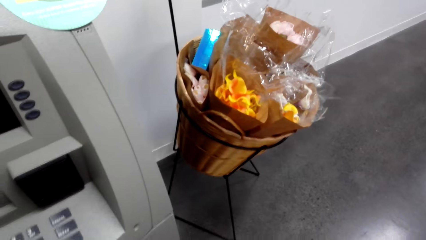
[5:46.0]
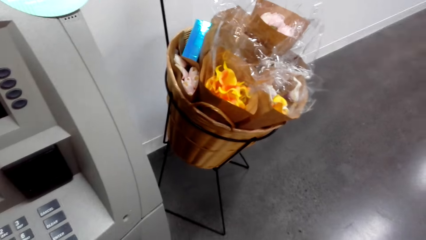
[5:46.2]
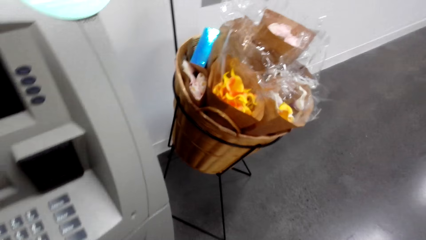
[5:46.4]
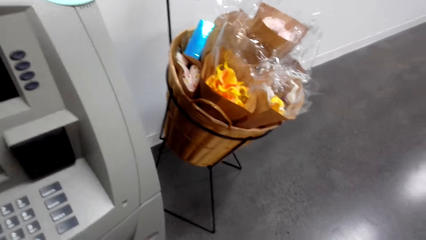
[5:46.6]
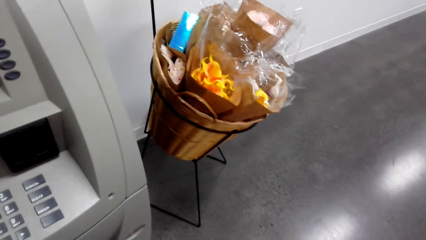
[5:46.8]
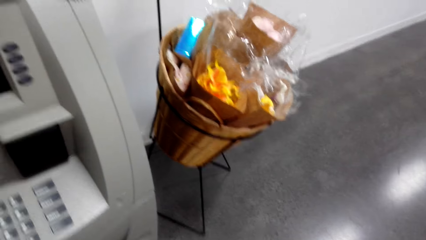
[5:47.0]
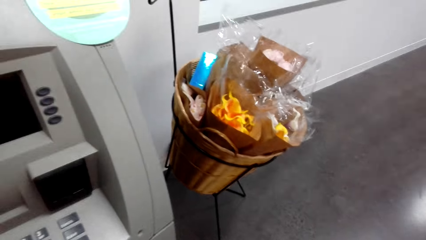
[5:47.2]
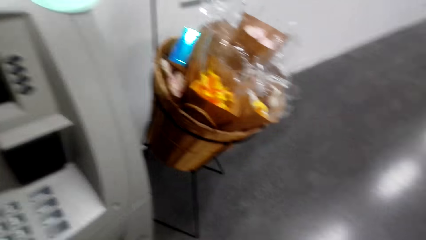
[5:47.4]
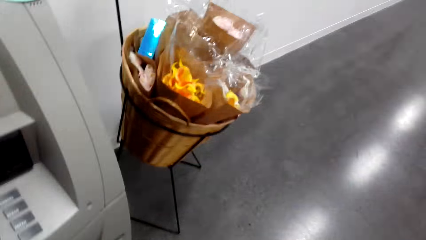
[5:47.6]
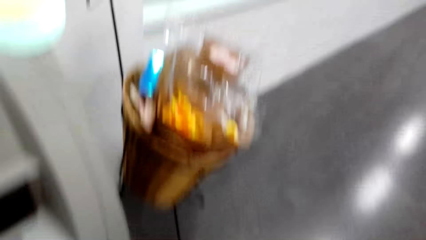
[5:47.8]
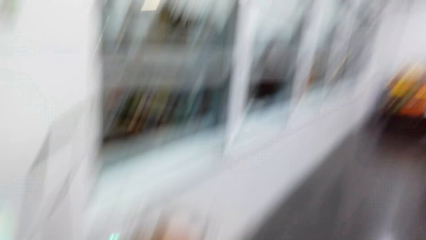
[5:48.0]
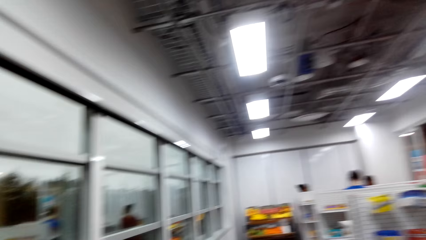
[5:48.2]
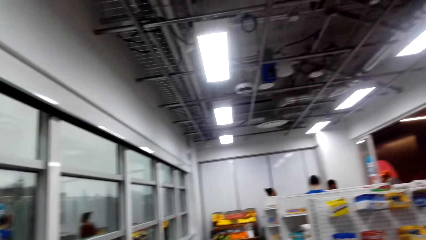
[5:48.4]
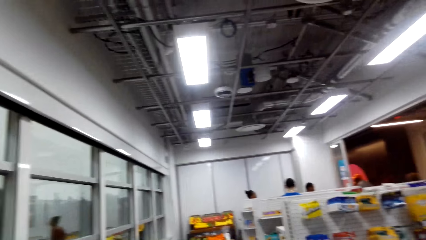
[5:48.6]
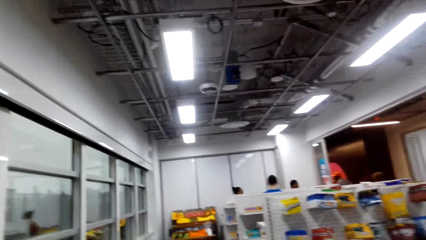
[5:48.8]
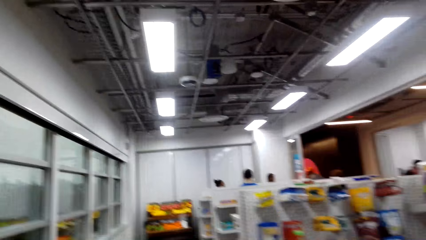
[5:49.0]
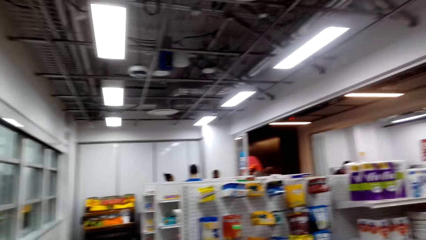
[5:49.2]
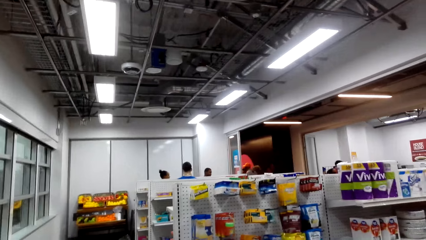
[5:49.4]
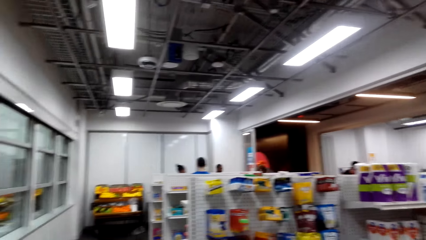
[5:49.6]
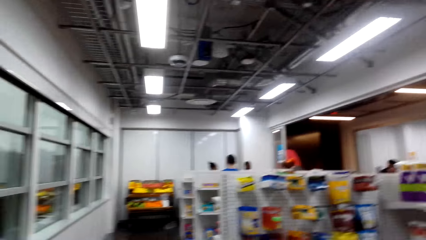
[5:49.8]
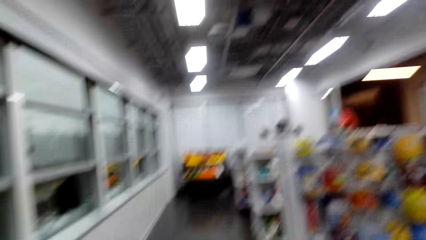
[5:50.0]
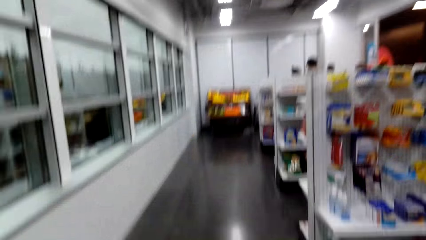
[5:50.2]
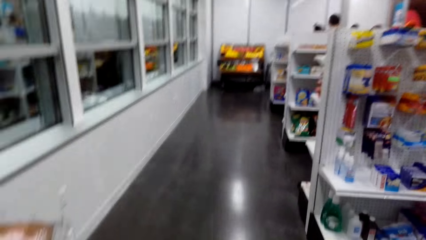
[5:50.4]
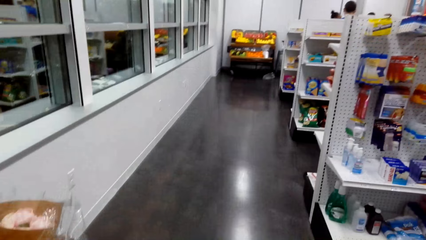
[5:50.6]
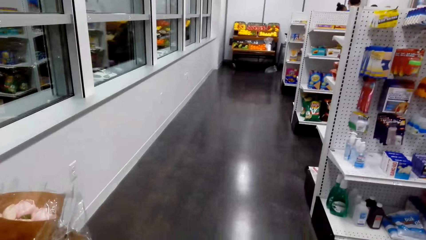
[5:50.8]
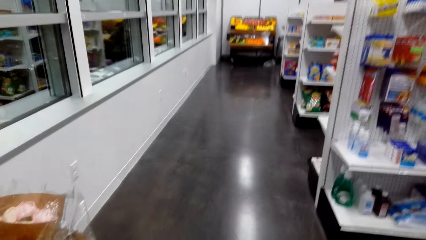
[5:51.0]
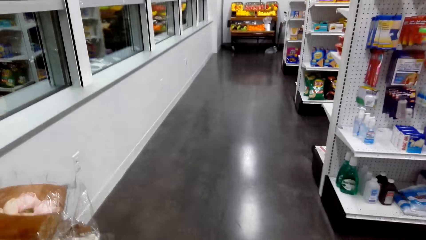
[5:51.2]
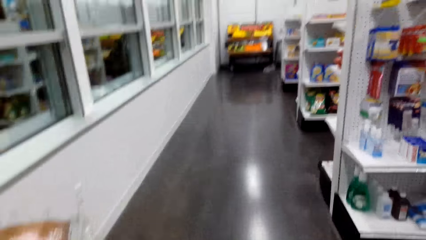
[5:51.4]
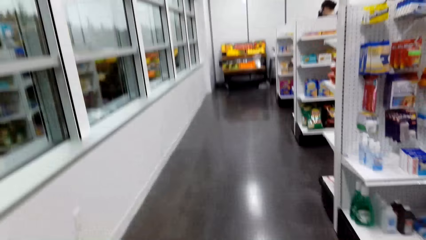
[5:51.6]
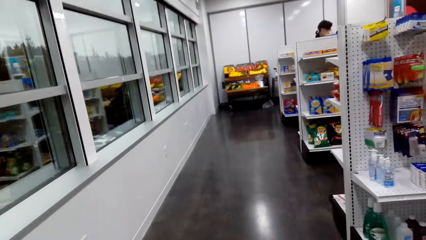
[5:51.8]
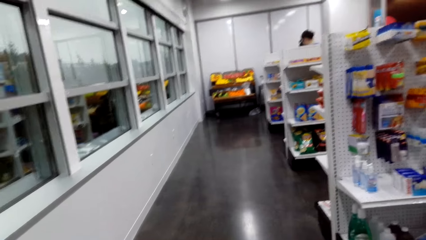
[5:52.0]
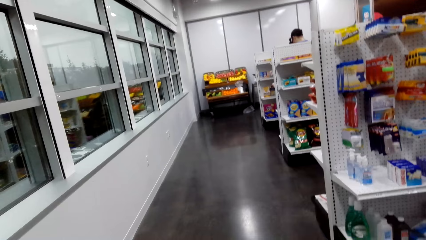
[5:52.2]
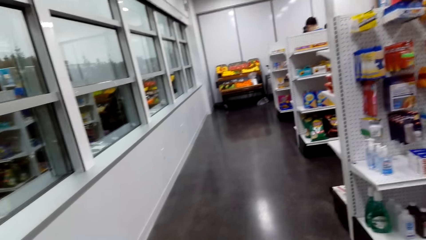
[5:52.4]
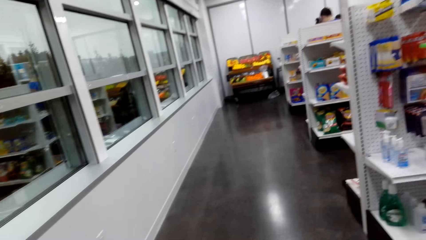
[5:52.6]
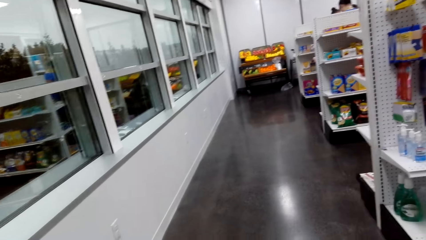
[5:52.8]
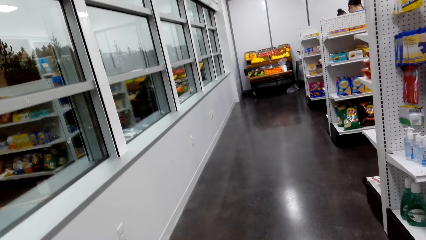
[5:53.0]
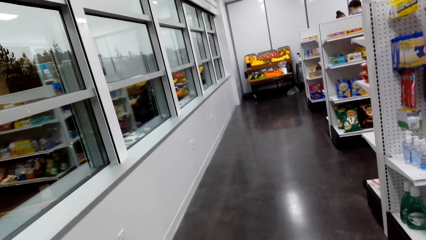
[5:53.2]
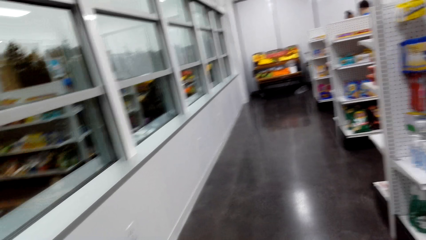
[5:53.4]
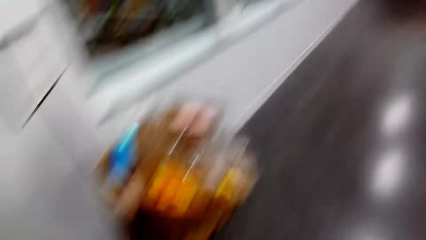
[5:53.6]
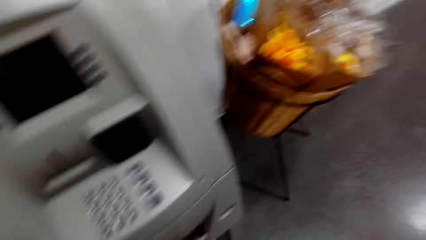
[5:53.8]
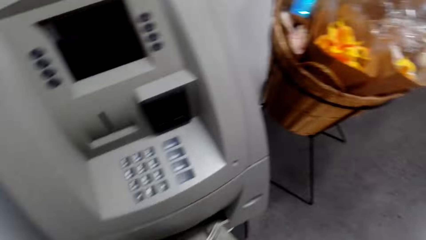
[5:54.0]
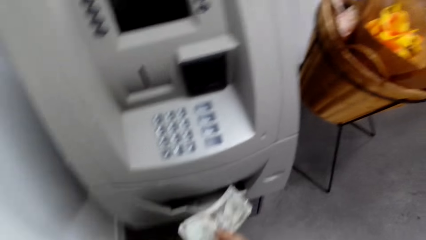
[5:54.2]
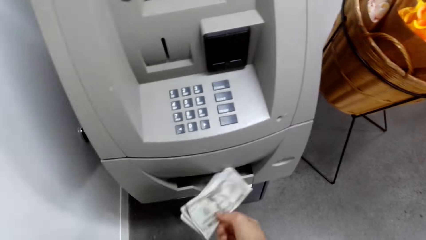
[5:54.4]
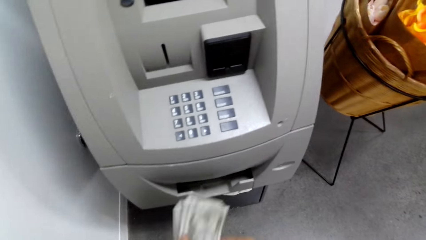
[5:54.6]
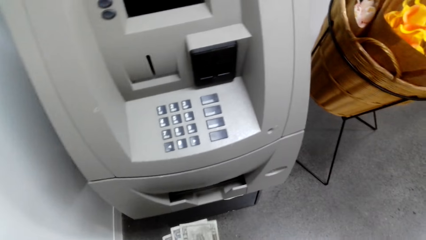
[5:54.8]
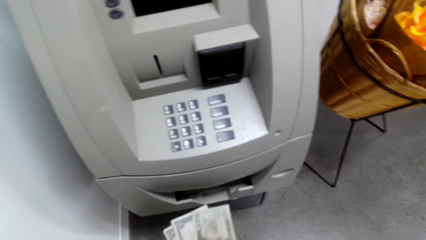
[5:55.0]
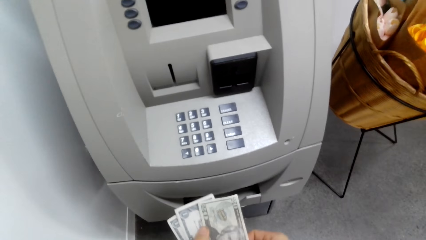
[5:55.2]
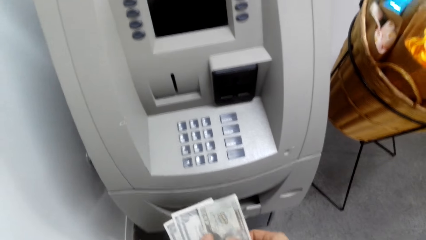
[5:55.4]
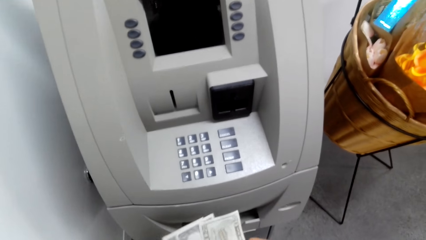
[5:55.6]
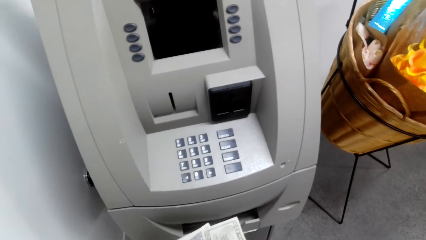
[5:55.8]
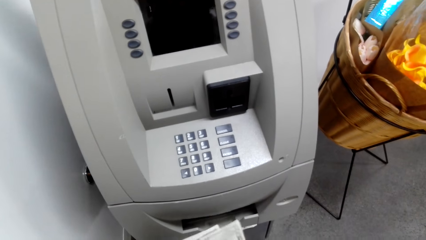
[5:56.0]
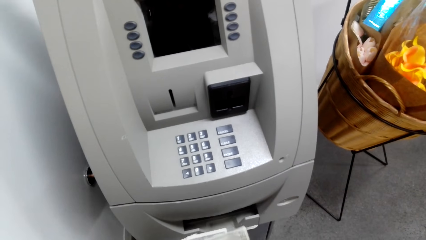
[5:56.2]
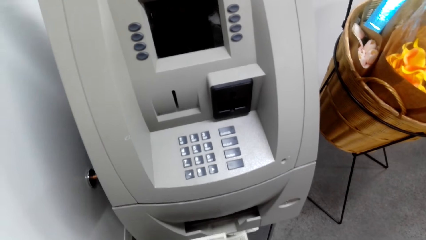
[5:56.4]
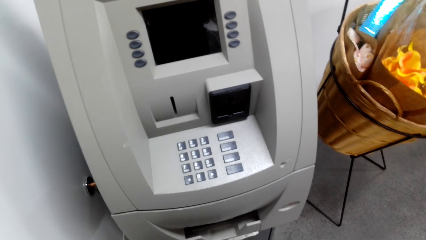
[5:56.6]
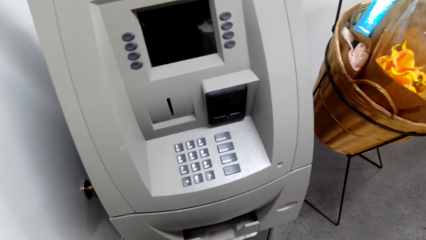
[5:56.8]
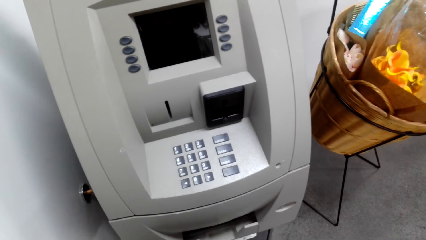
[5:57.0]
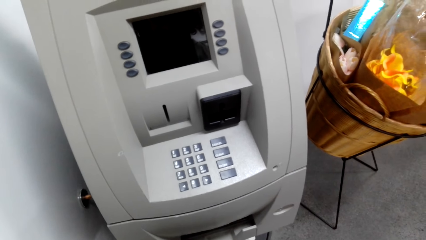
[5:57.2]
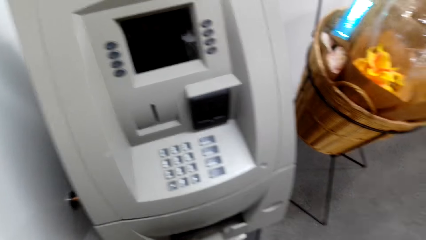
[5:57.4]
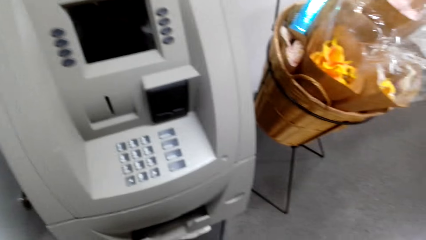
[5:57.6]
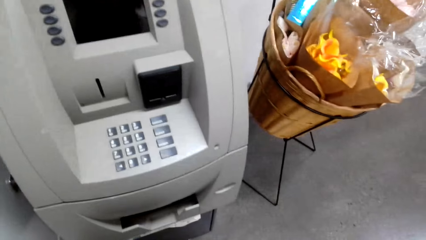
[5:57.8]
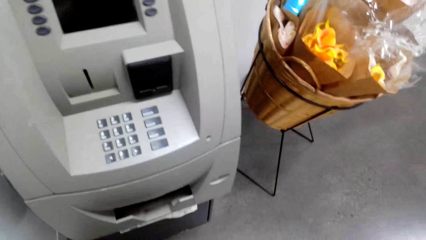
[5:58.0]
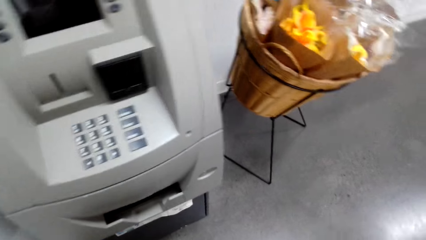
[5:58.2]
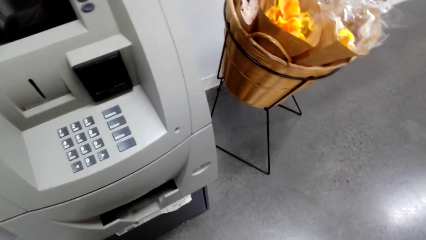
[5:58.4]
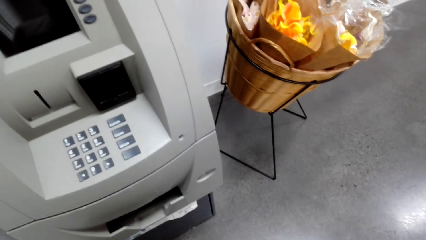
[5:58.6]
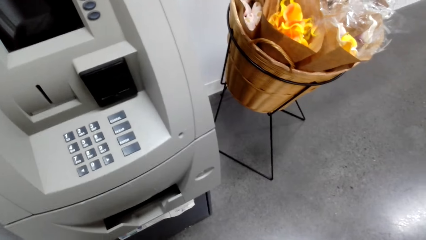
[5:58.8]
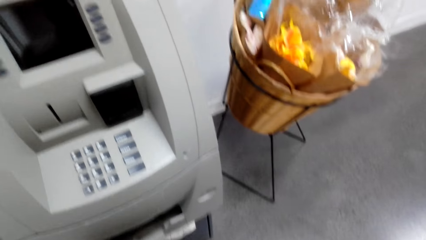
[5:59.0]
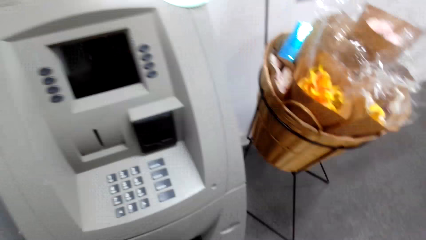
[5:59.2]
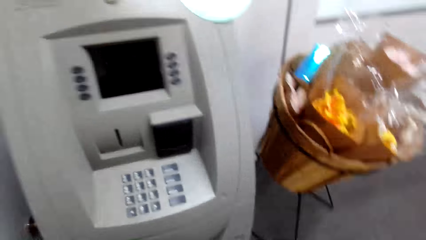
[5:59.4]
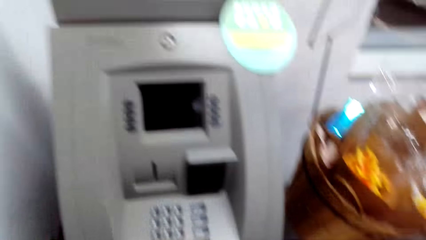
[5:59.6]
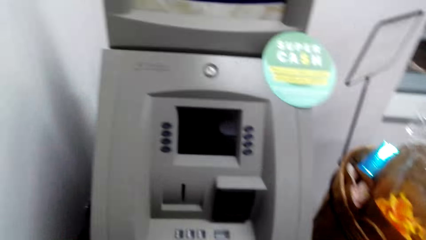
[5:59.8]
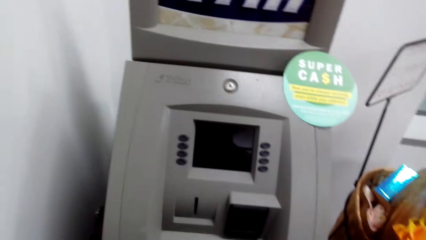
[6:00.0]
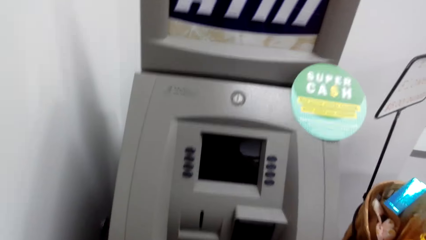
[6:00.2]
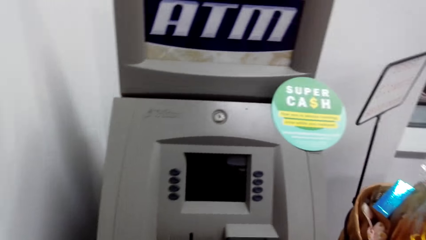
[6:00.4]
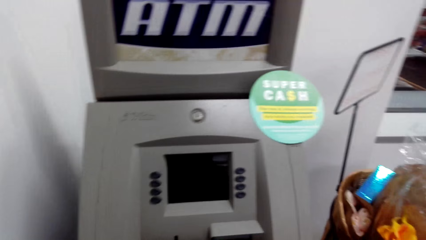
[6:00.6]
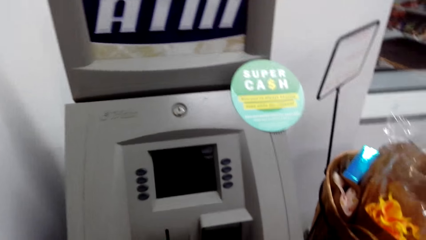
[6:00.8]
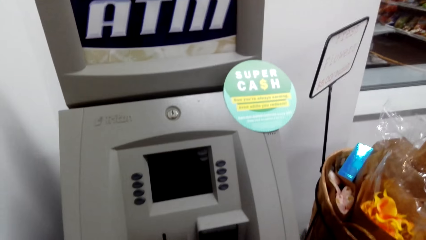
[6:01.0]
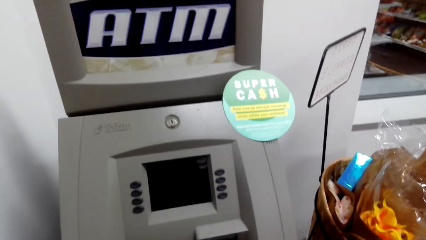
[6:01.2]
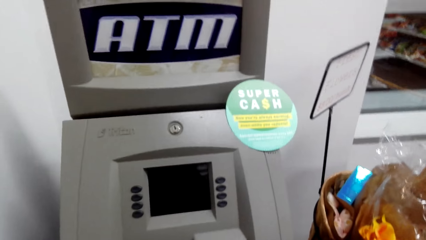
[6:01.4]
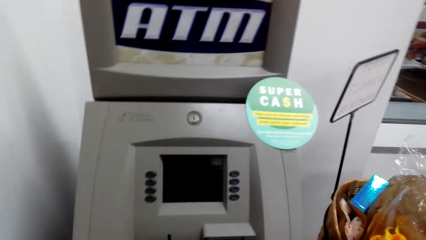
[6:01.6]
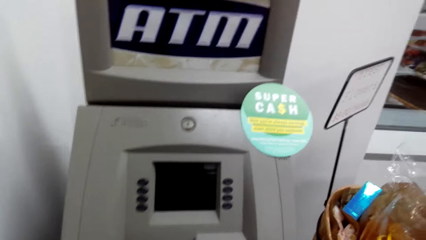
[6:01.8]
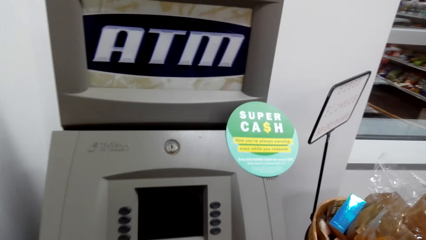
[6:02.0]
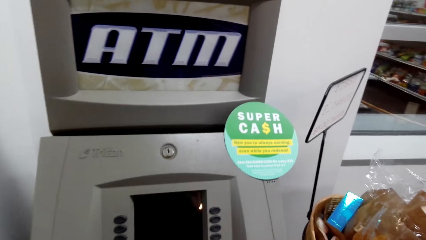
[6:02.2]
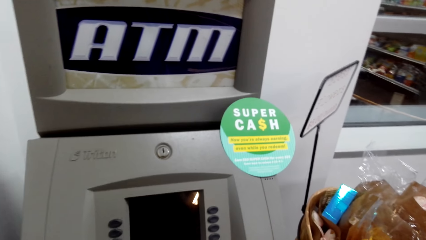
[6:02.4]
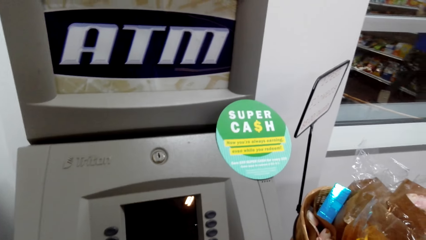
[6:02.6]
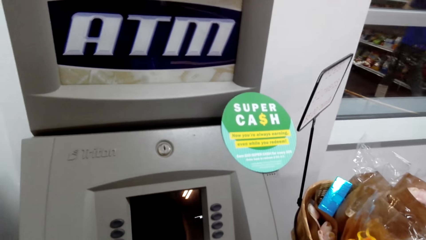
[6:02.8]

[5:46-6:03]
The camera wearer looks around the supermarket. They hold cash. They pick the cash from the cash dispenser. They count the cash. They operate the ATM machine.
